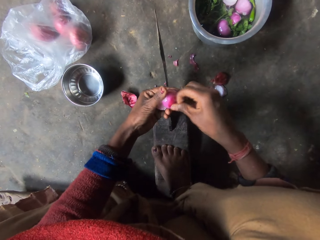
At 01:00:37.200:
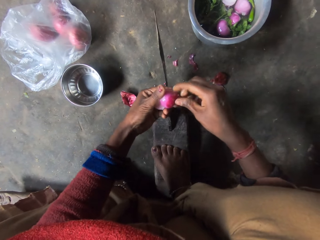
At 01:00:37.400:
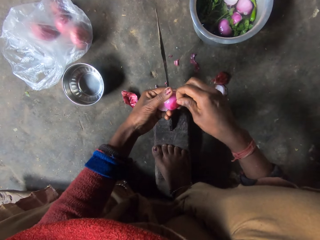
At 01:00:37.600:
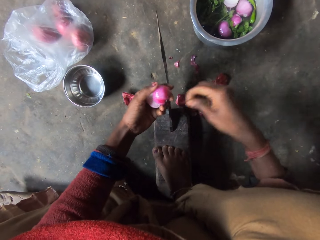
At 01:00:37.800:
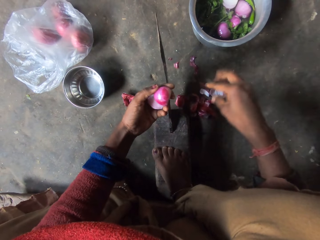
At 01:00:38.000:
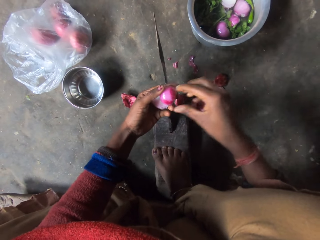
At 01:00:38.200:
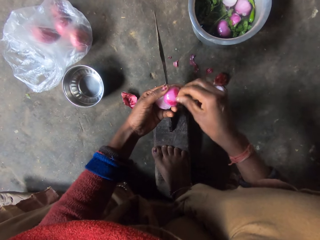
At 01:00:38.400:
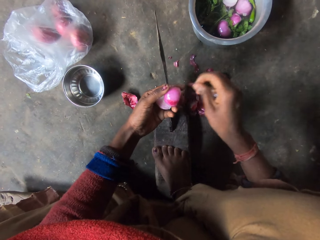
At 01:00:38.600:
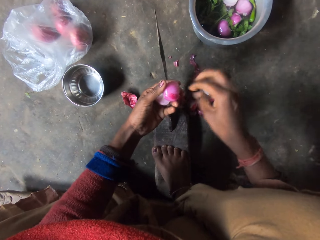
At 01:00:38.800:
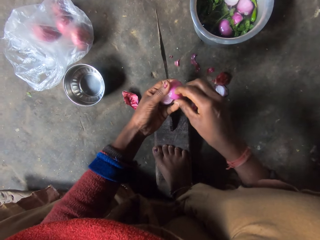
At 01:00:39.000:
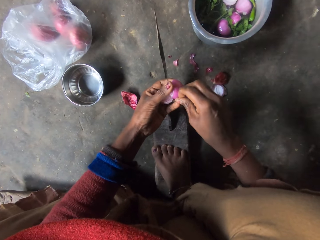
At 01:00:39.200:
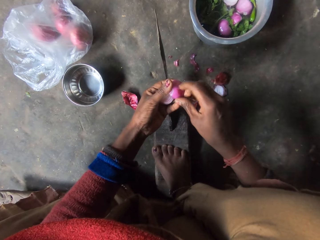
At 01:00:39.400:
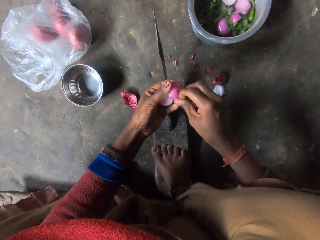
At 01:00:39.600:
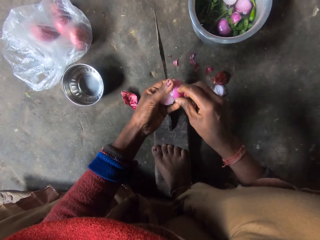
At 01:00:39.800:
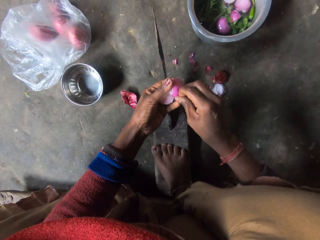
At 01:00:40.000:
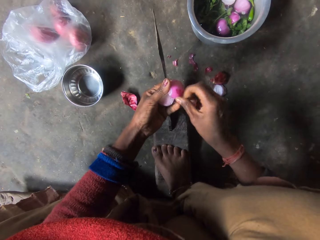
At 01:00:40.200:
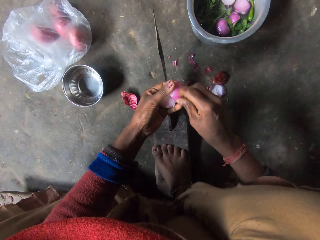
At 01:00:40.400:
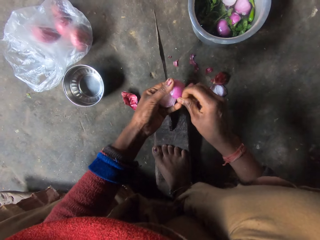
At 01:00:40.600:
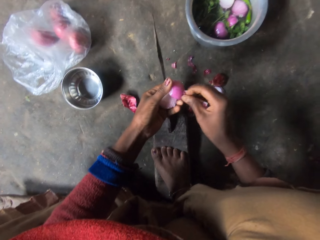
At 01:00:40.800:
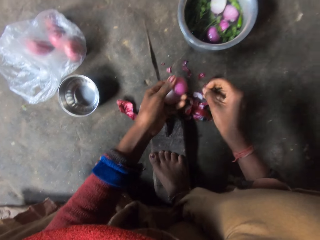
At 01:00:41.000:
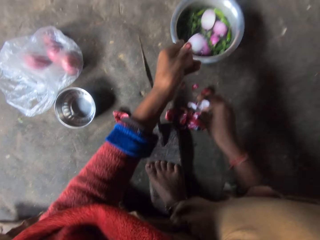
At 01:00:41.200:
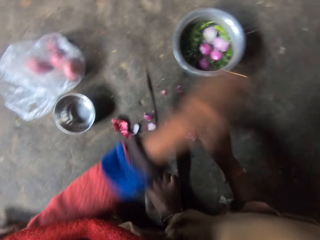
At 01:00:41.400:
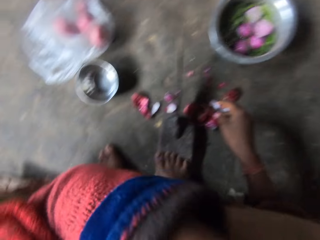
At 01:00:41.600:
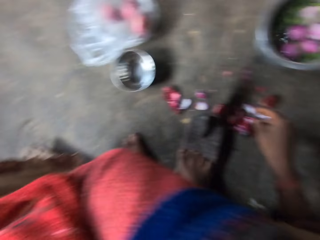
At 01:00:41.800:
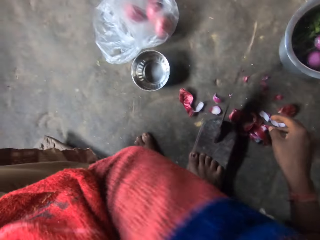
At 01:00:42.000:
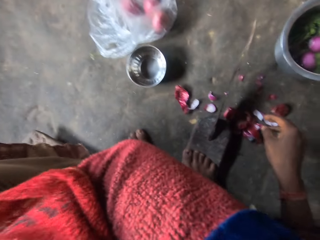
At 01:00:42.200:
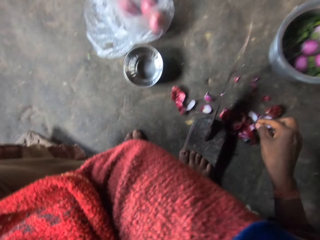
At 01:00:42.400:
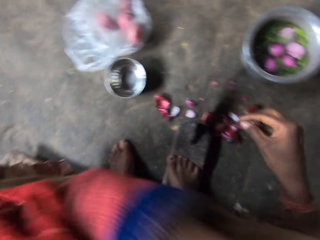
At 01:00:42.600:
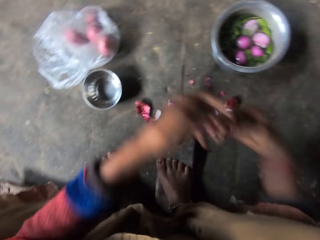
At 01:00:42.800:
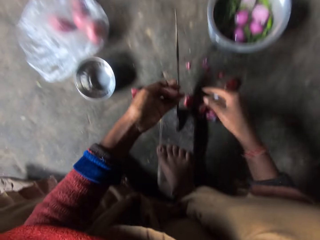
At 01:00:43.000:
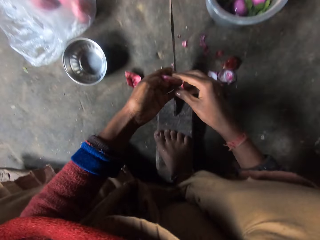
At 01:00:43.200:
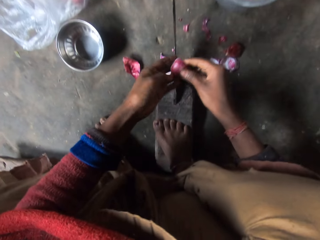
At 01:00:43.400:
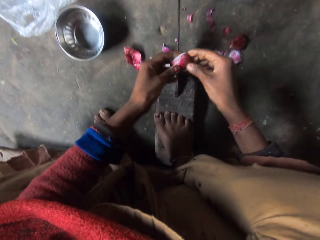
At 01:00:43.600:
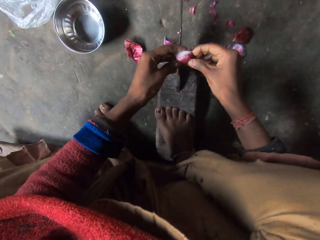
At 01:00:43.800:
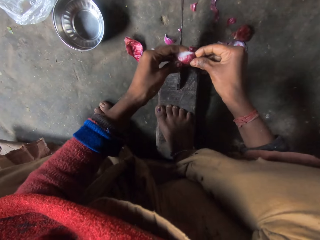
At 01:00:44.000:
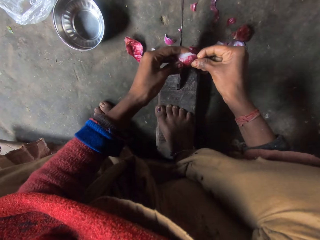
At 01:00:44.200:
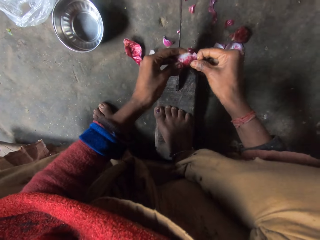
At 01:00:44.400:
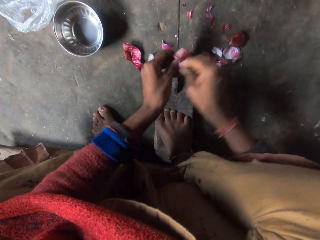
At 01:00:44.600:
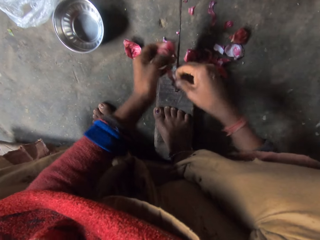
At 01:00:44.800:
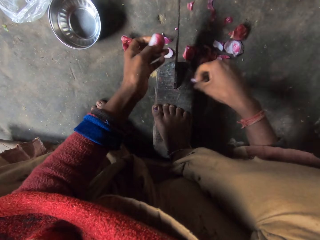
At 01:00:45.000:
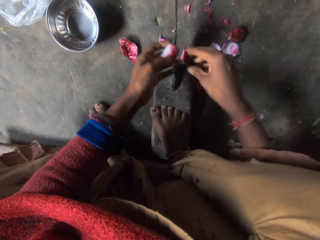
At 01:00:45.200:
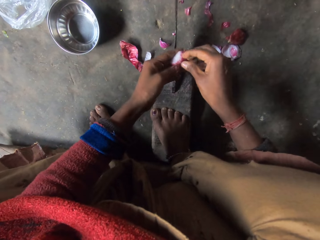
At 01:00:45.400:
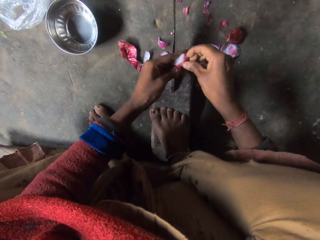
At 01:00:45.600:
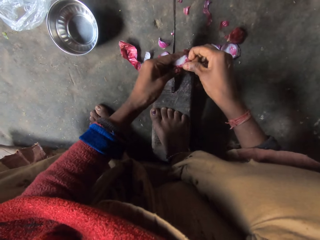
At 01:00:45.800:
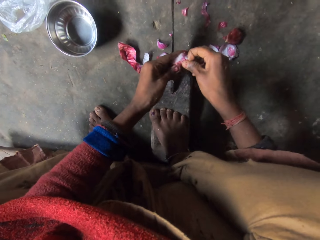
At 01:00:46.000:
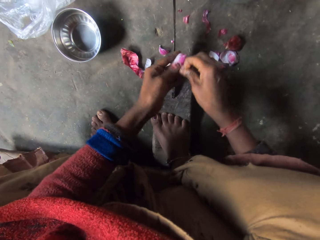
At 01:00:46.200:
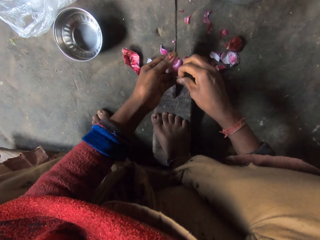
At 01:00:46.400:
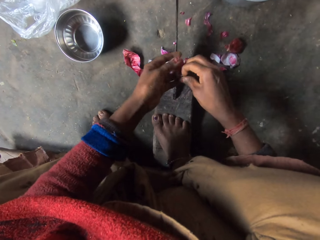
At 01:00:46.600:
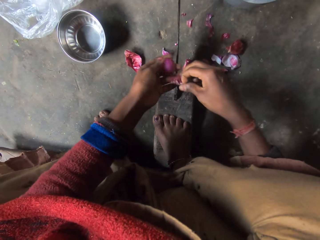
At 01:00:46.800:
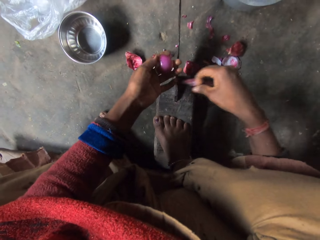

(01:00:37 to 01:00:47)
The camera wearer removes the tunic on the onion. She throws the tunic on the floor. She drops the onion in the bowl. She touches her face with her hand and wipes her face. She removes the other onion skin with her hands. She throws the tunic on the floor.

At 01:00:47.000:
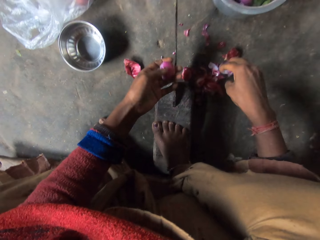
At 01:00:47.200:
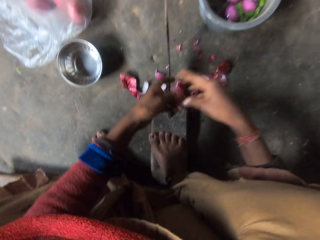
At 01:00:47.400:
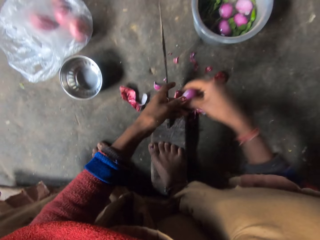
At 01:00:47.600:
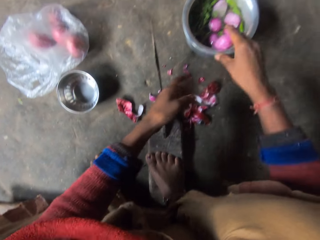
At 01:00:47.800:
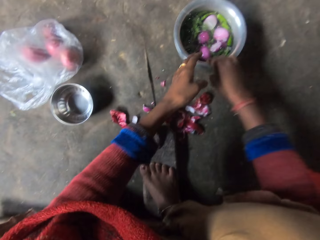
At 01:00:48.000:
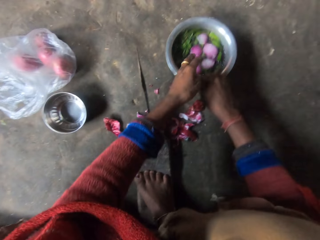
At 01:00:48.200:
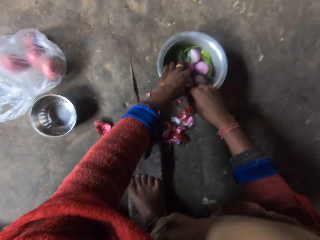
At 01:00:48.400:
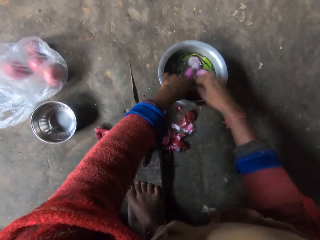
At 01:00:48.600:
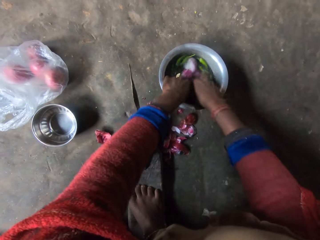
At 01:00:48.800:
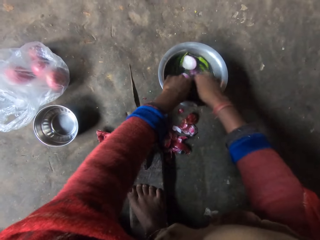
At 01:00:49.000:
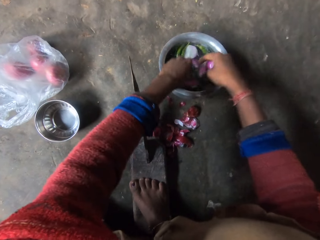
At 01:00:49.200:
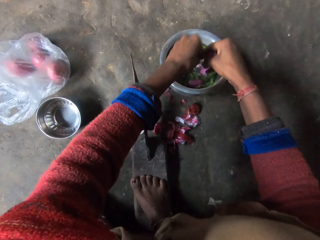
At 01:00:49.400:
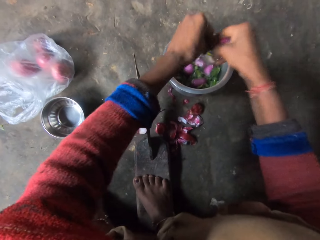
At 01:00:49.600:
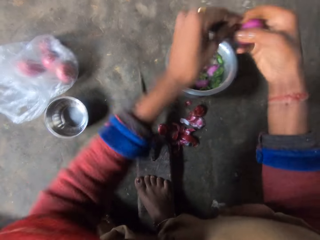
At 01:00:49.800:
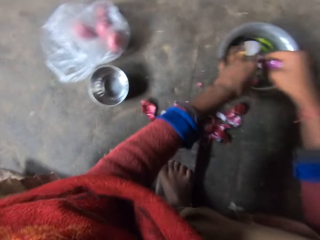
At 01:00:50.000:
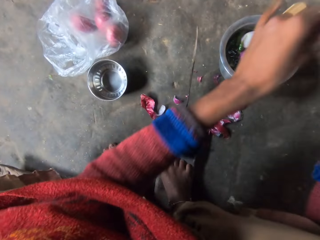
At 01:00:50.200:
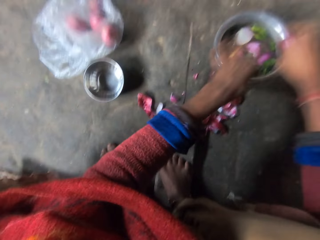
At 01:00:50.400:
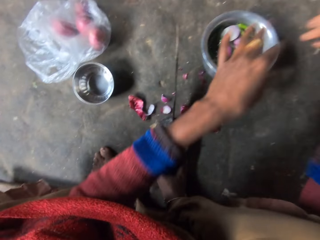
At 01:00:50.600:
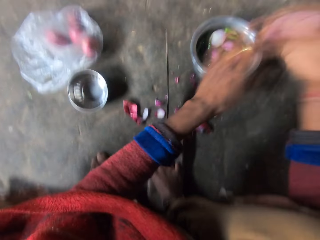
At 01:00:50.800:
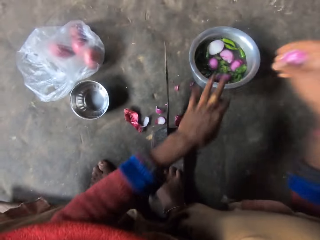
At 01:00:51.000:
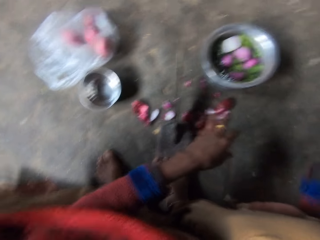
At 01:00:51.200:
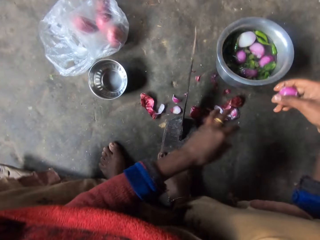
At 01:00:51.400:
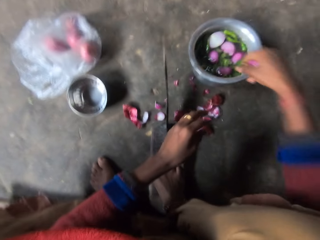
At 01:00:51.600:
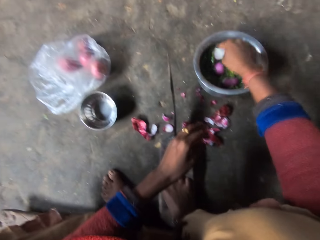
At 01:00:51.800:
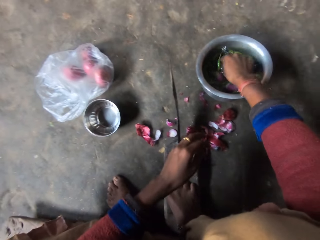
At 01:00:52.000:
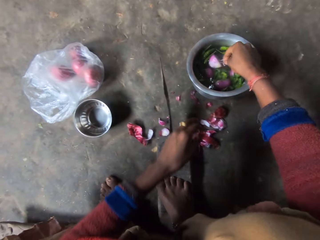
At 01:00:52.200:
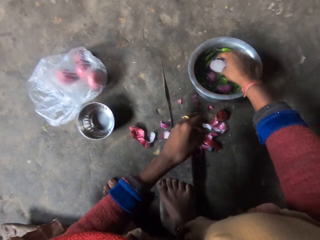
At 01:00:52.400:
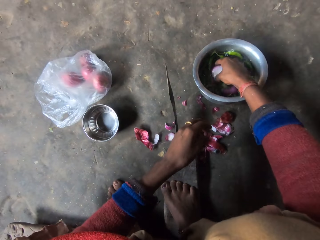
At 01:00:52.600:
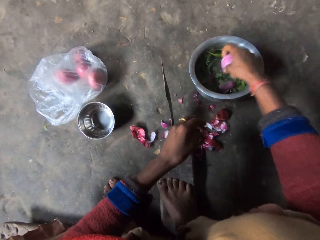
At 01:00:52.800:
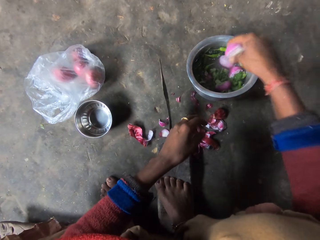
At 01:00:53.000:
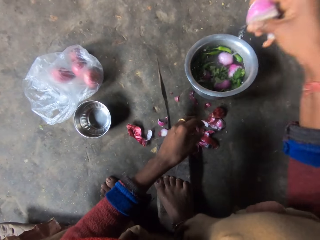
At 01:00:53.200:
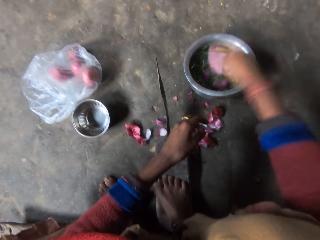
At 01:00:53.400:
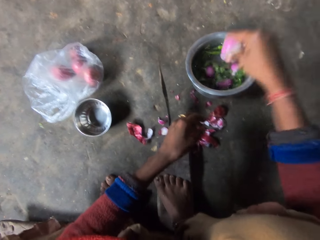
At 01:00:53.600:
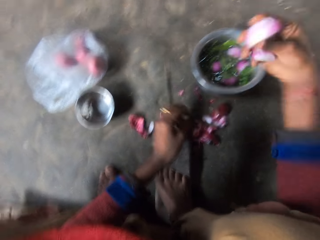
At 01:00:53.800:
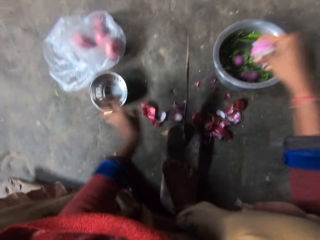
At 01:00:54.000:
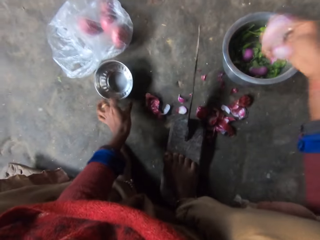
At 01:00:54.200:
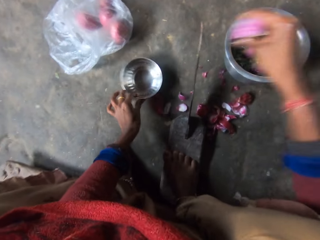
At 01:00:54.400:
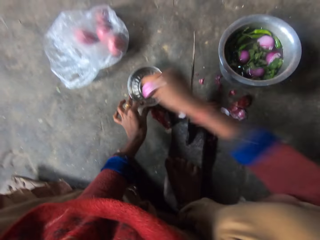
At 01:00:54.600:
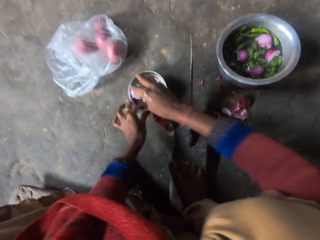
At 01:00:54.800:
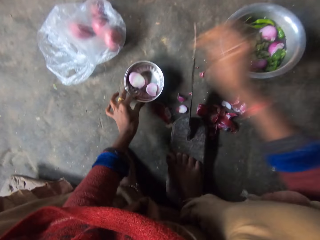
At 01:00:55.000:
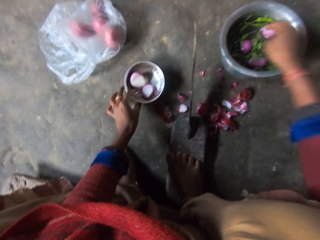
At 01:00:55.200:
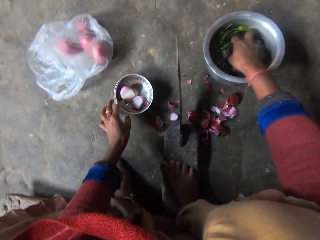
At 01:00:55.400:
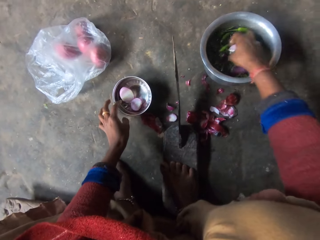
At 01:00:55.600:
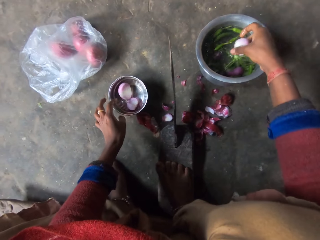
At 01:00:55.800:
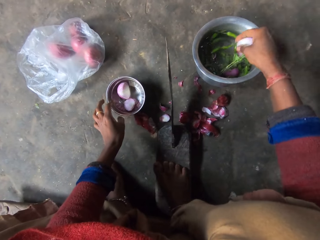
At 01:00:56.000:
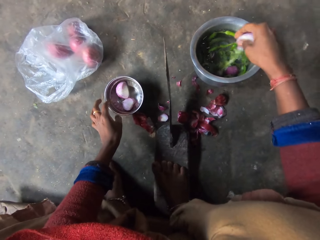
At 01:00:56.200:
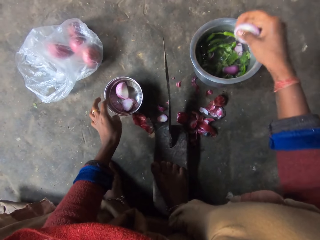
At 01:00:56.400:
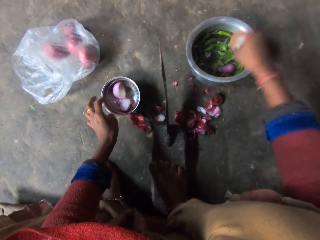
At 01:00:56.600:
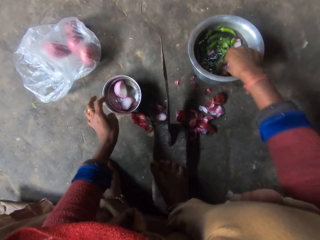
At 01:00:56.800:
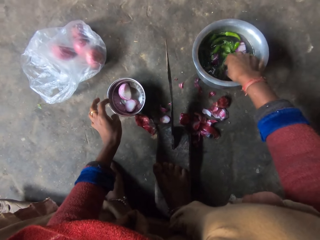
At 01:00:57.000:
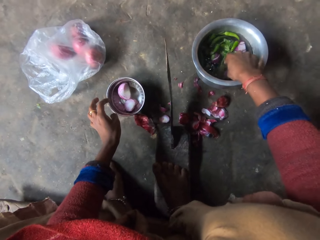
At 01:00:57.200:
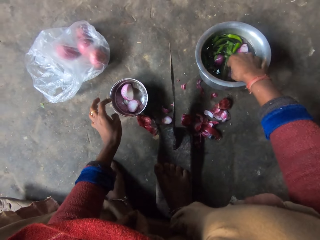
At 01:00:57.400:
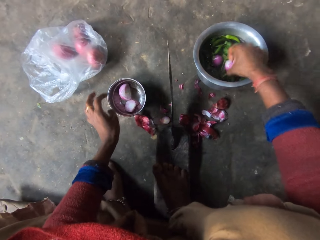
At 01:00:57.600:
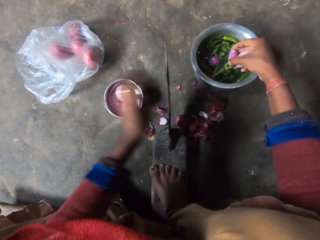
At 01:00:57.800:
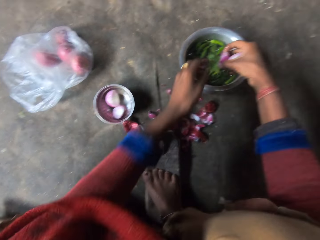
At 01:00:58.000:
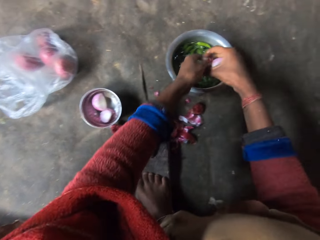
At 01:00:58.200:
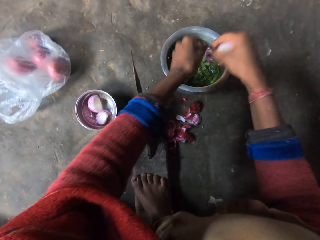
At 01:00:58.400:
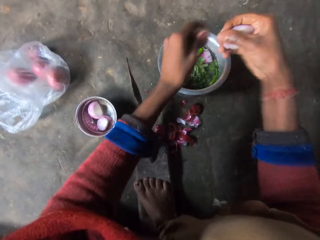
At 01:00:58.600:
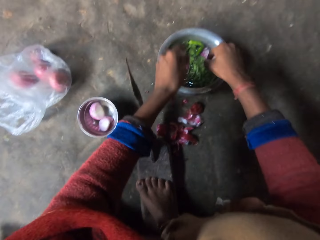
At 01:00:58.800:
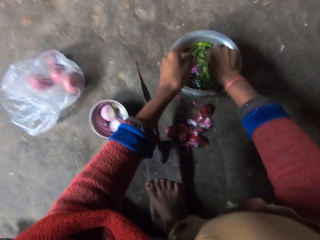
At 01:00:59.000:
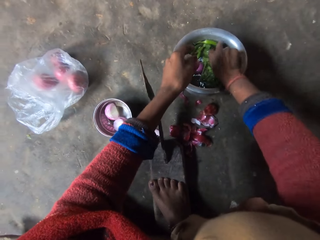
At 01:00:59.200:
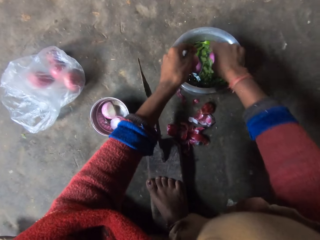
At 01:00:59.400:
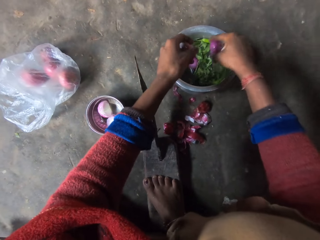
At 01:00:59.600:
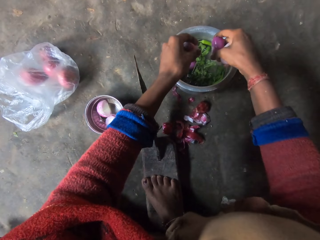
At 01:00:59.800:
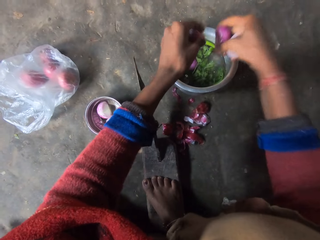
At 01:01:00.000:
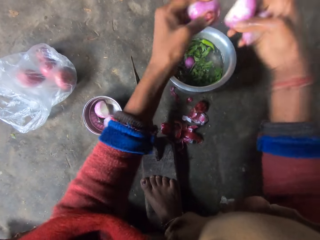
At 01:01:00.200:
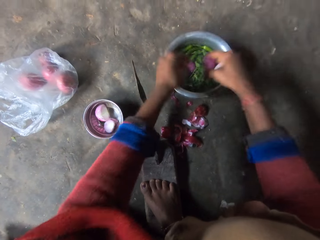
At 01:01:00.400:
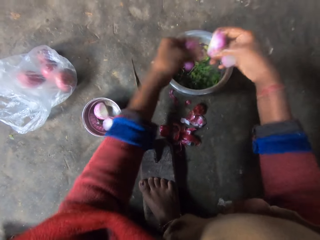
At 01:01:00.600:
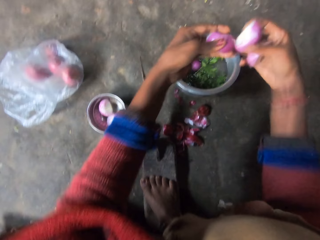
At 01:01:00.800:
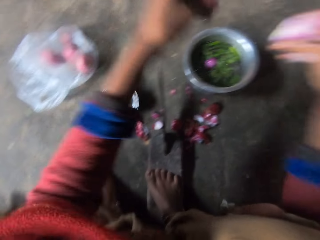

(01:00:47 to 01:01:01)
The camera wearer drops the onion in the bowl. He pulls the bowl closer. He rinses the vegetables and pepper in the bowl. He picks a piece of onion from the bowl. He shakes water from the onion. He picks another piece of onion from the bowl. He shakes water from the onion. He pulls a steel bowl. He puts the pieces of onion in the steel bowl on the floor. He picks more pieces of onion from the bowl. He passes a piece of onion to his left hand. He shakes water from the piece of onion.
